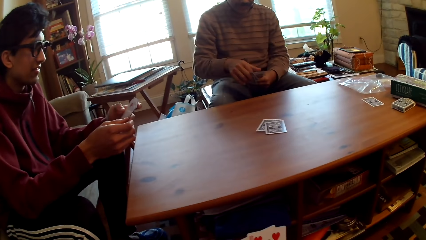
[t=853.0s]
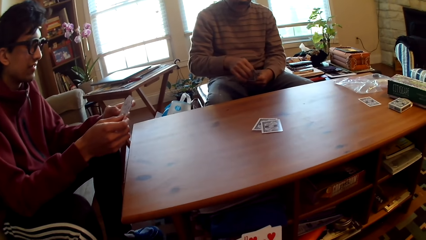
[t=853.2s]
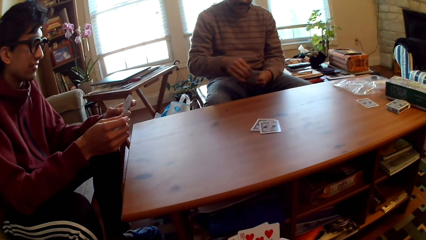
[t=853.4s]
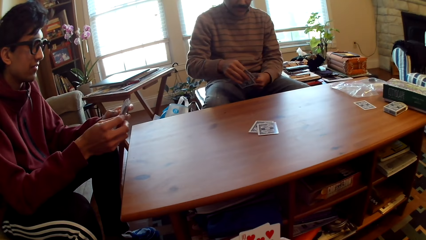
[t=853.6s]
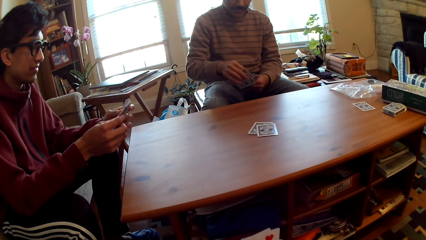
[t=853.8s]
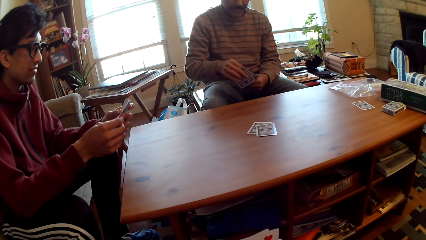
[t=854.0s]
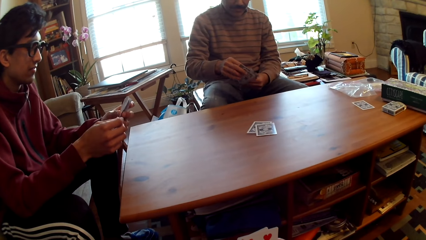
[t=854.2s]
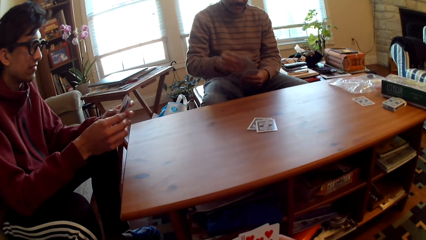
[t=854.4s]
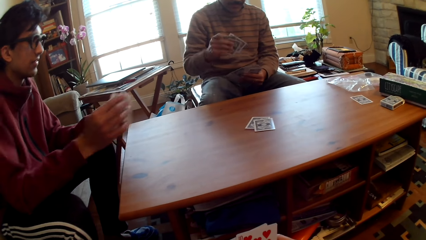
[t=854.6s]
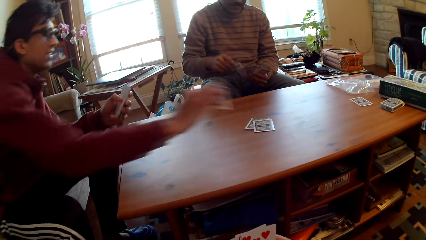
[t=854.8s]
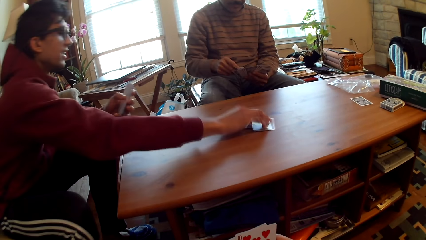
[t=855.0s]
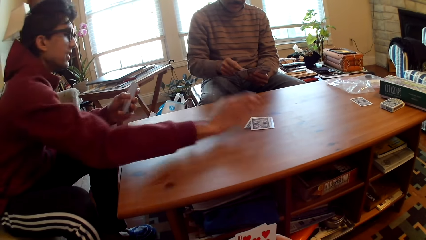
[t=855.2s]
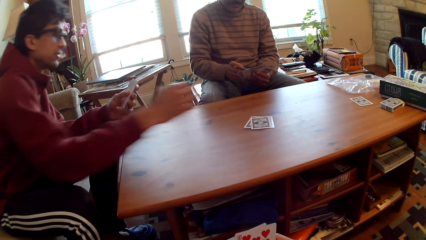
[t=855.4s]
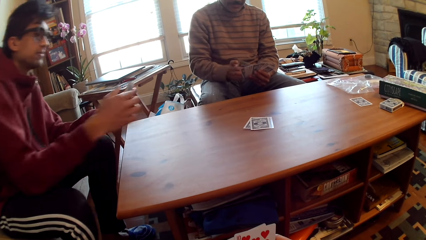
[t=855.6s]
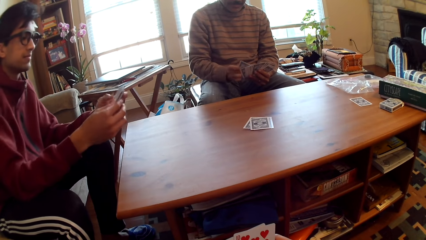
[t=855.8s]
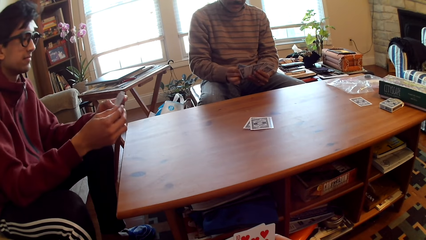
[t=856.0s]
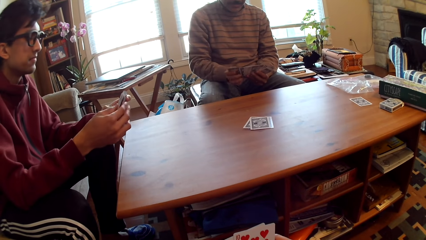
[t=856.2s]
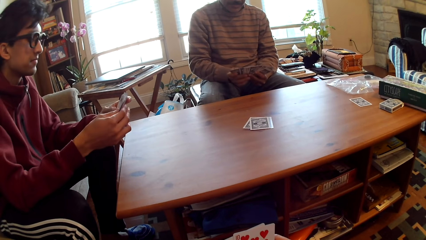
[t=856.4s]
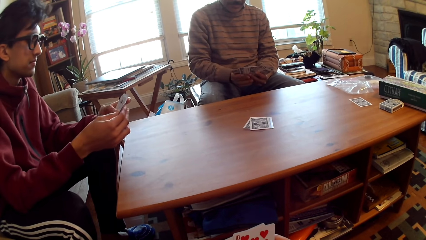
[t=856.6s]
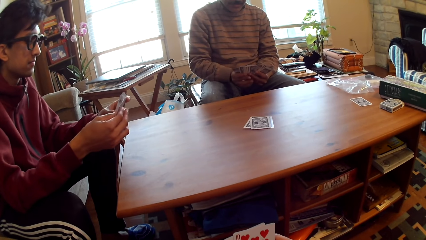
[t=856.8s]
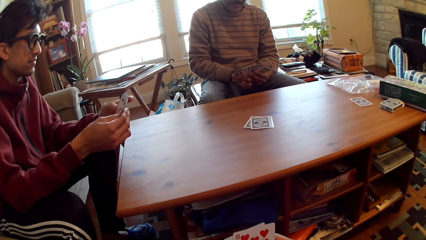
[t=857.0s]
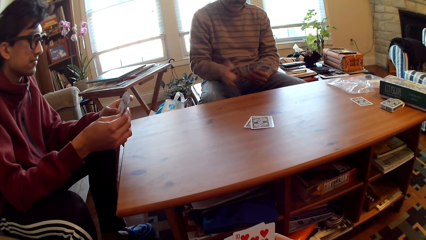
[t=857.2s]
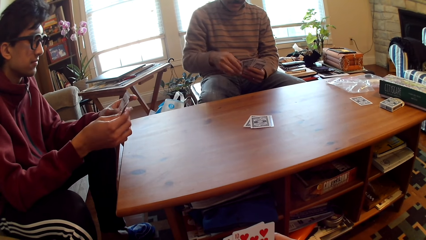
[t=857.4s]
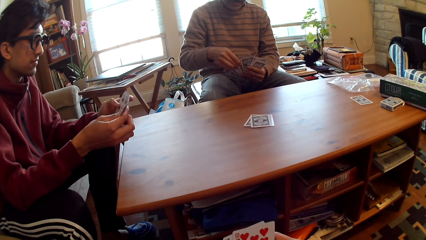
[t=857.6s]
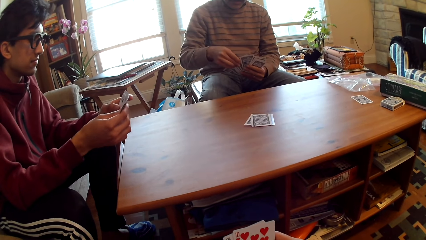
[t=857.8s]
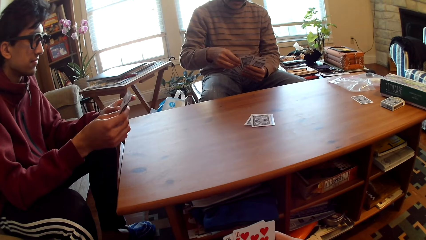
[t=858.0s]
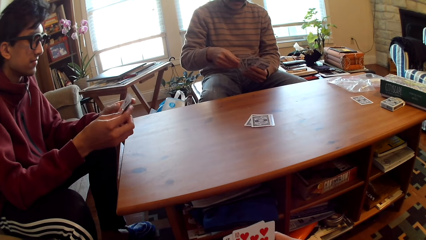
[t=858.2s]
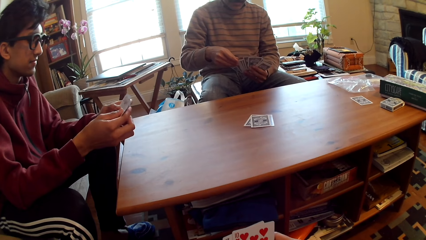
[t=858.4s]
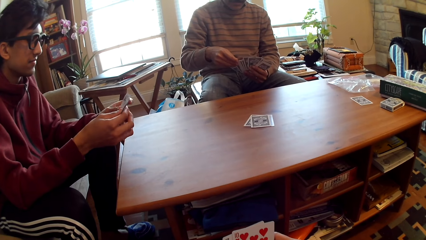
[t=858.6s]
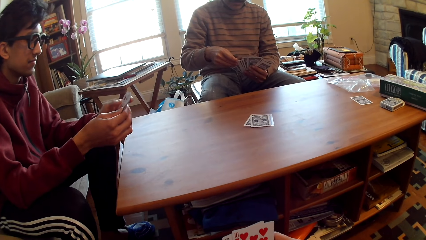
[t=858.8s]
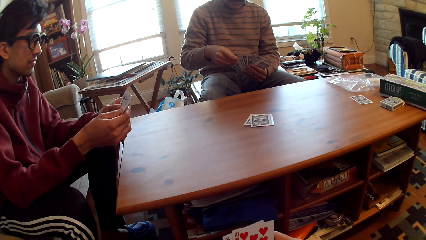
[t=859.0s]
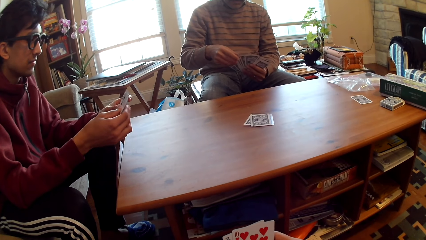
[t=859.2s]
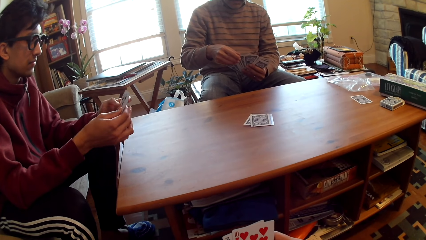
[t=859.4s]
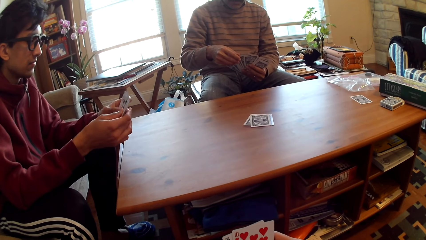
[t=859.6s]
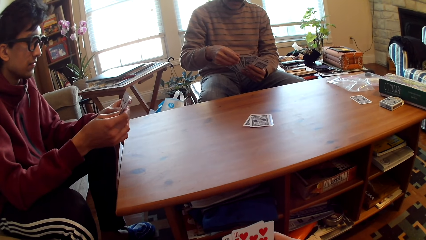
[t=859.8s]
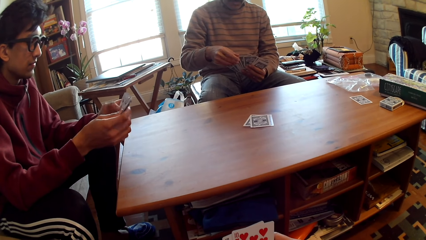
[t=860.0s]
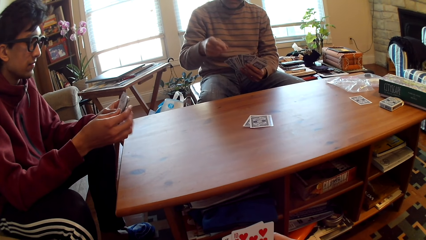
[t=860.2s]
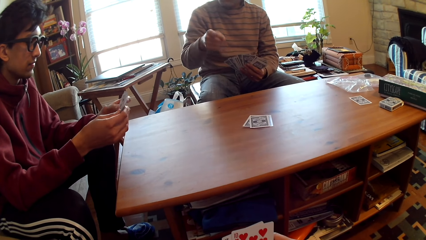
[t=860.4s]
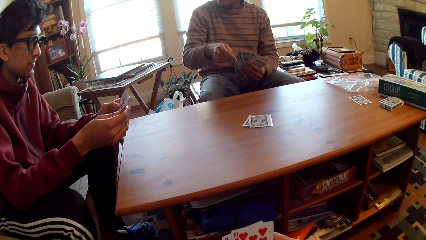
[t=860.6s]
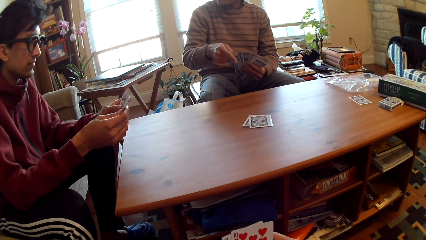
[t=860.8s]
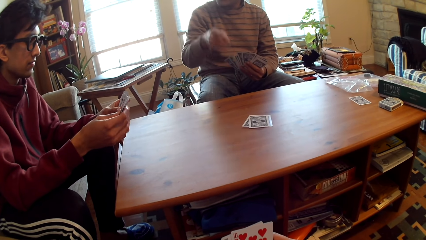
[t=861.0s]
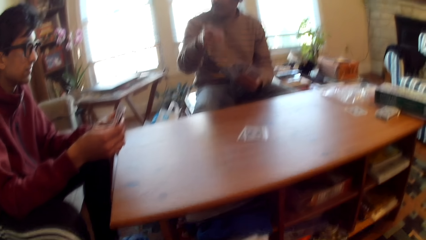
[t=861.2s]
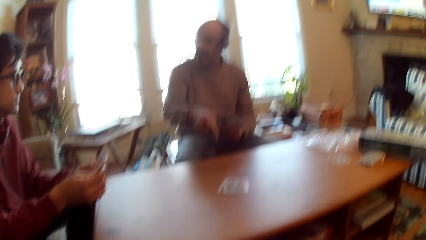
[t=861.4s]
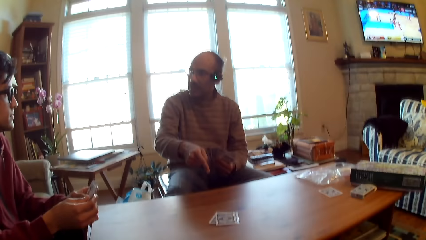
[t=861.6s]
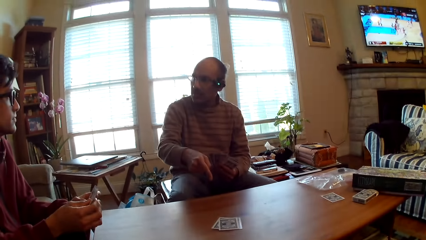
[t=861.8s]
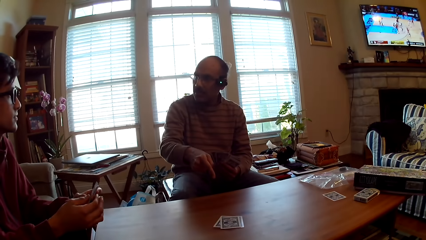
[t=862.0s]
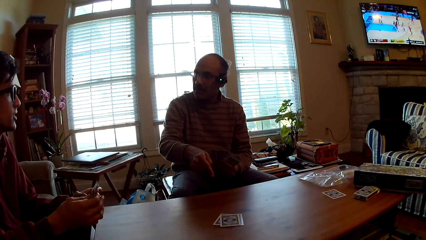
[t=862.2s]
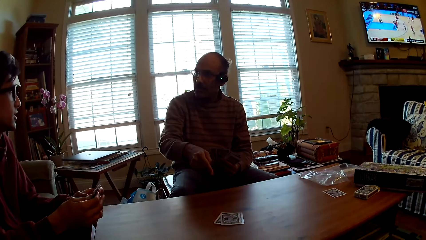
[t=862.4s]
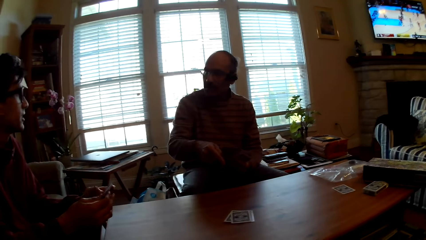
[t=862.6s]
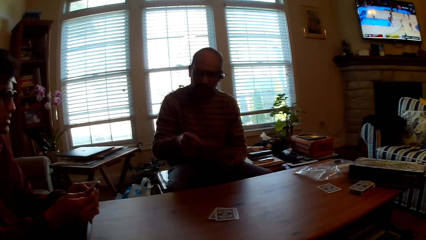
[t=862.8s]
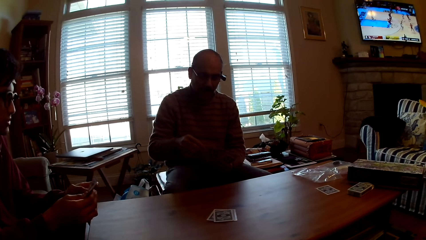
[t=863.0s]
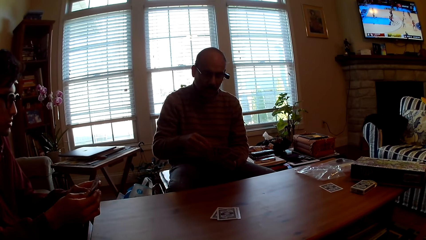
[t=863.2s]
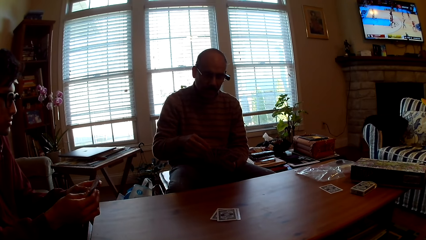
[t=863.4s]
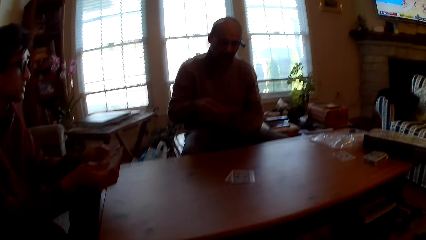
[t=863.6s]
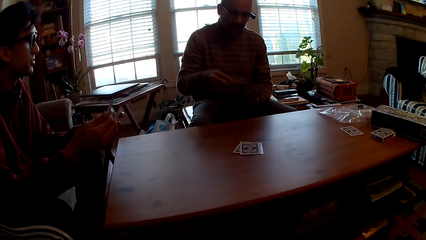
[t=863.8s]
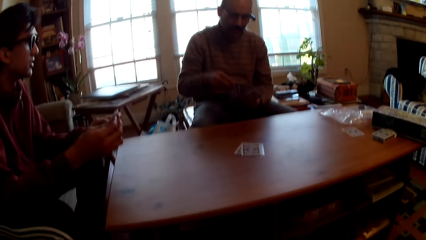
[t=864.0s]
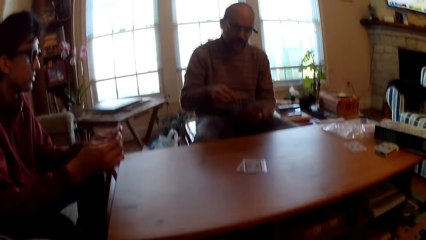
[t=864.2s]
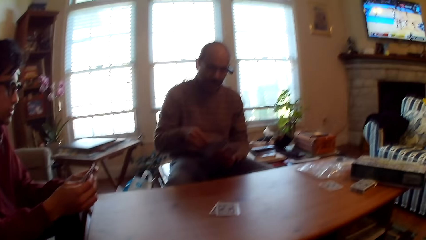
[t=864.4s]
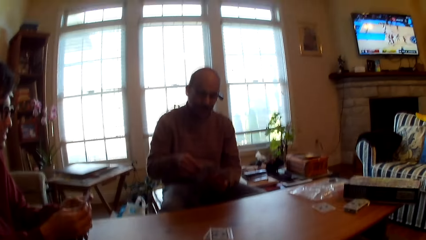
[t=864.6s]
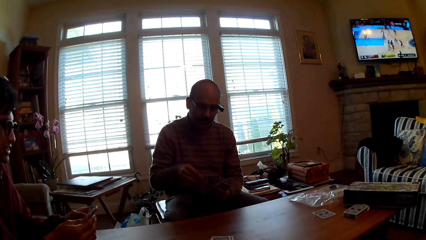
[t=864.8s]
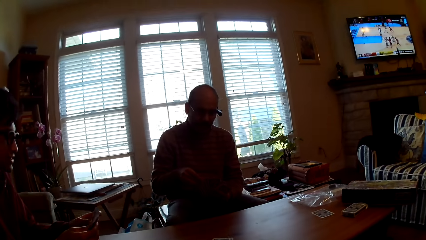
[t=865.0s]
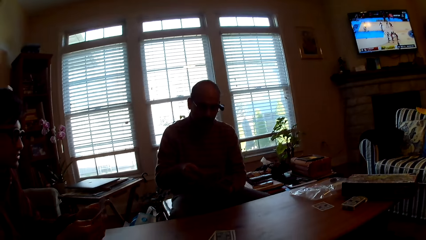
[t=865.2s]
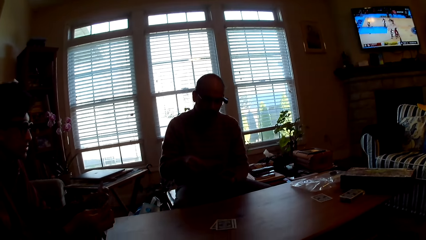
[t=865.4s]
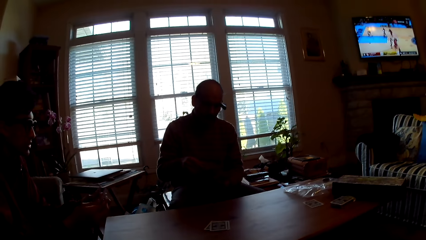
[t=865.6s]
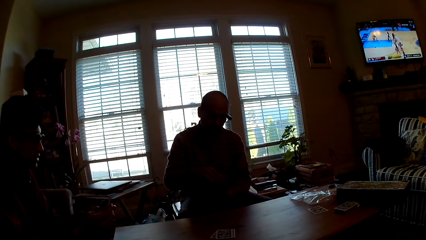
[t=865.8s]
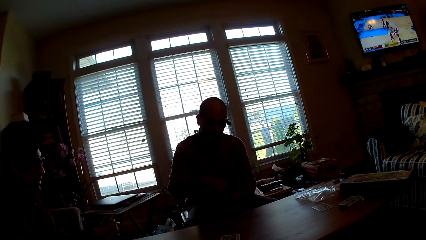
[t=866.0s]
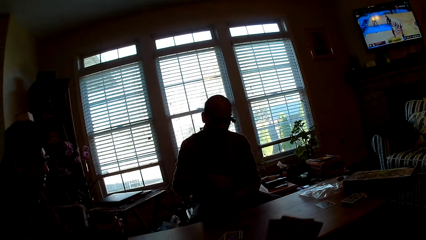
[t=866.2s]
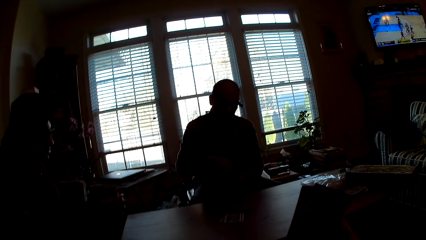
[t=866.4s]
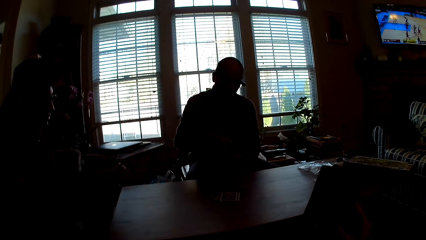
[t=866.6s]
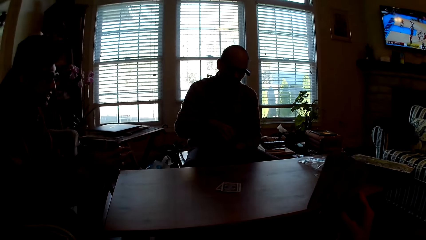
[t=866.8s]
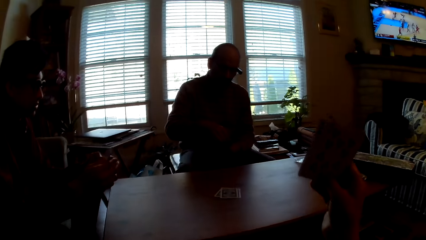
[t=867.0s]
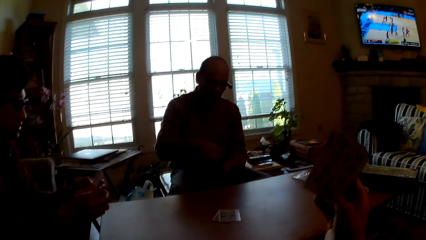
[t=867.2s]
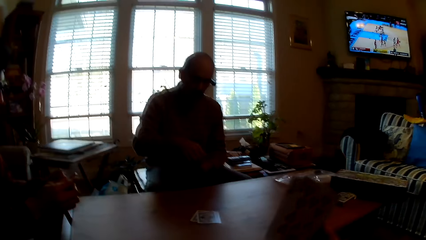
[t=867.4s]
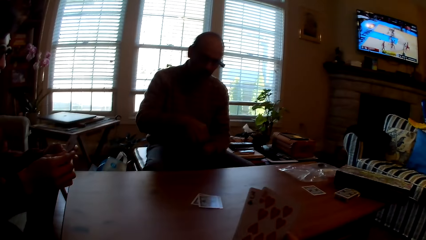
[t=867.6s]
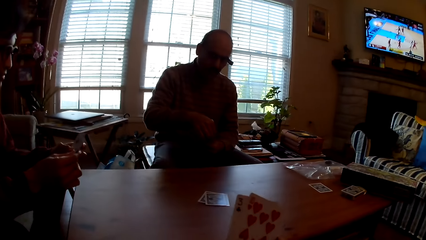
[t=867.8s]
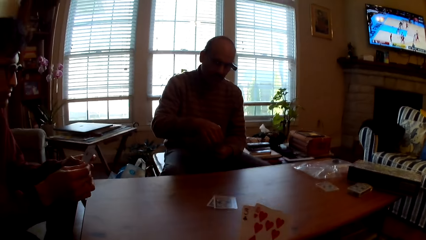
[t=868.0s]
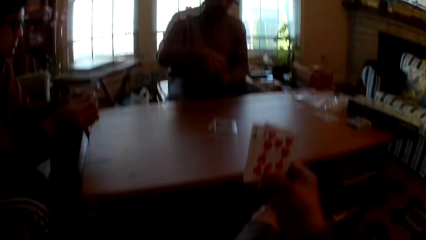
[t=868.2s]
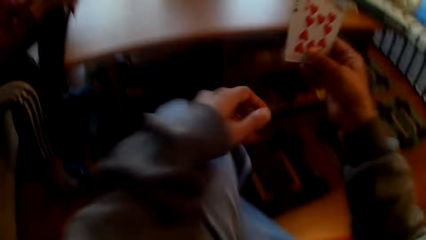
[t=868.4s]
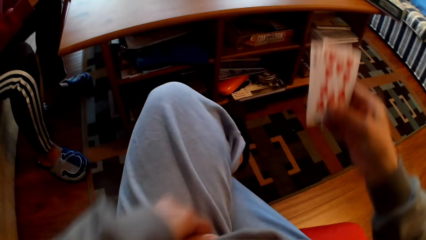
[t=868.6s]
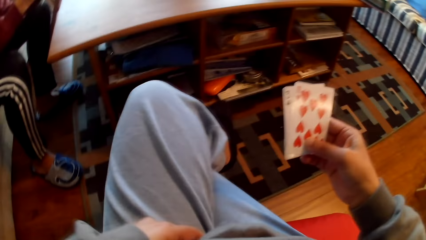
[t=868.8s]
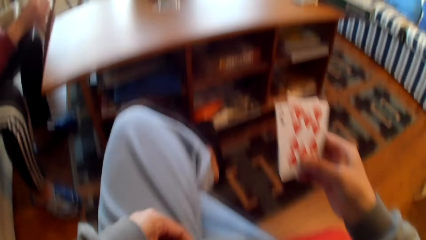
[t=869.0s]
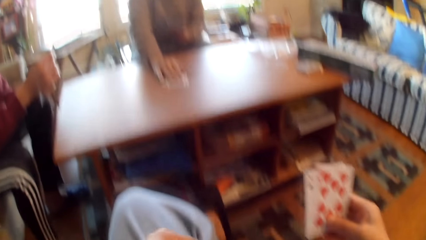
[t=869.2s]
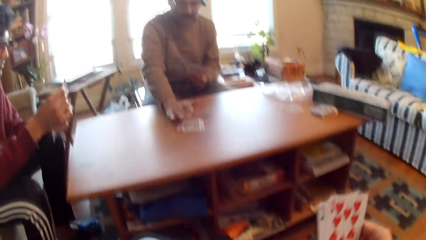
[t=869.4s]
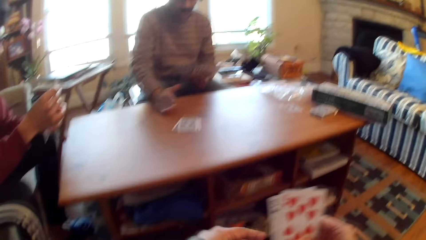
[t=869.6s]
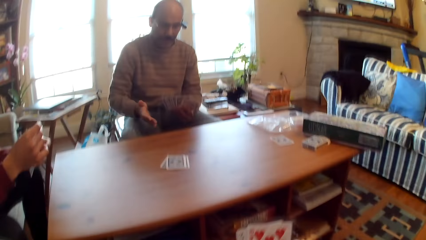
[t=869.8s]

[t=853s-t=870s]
A man plays poker, puts the card on the table and selects cards. Another man points at the cards and picks a card. The camera wearer lifts the cards up.
